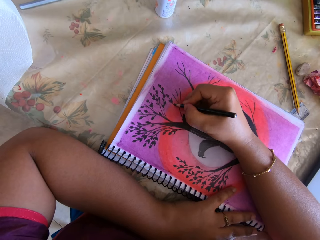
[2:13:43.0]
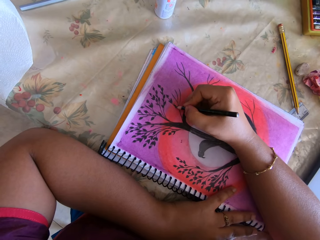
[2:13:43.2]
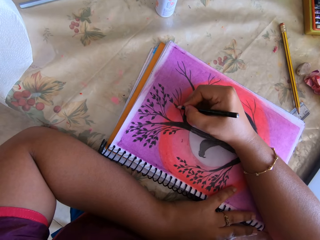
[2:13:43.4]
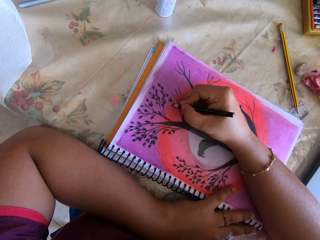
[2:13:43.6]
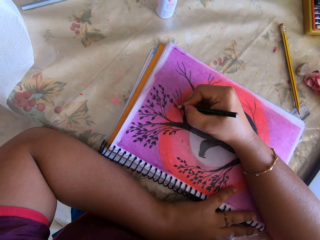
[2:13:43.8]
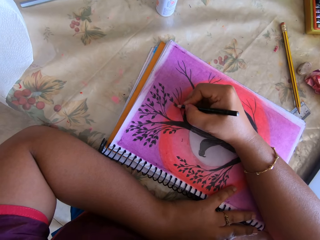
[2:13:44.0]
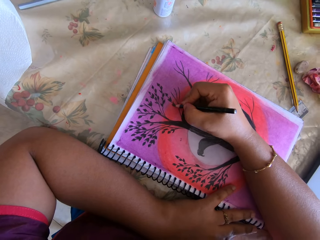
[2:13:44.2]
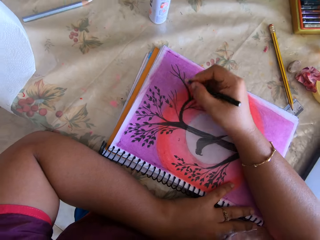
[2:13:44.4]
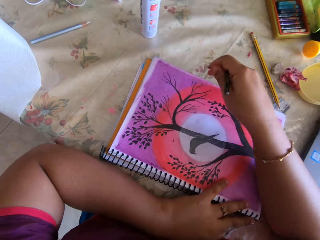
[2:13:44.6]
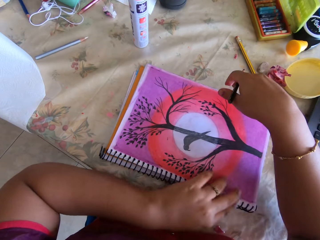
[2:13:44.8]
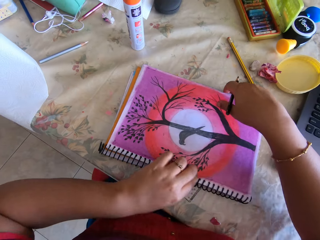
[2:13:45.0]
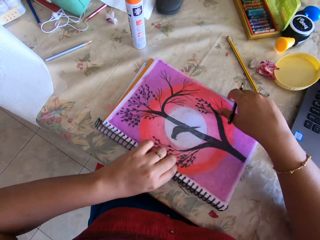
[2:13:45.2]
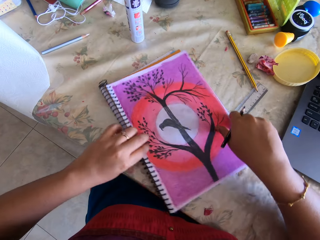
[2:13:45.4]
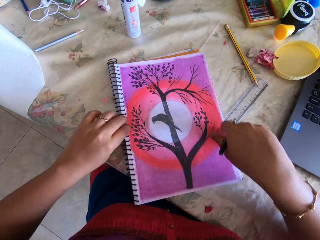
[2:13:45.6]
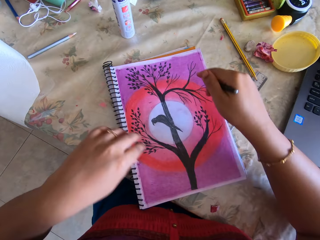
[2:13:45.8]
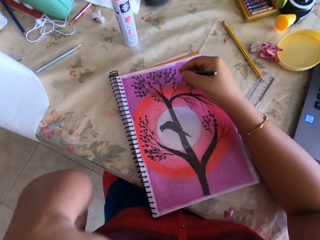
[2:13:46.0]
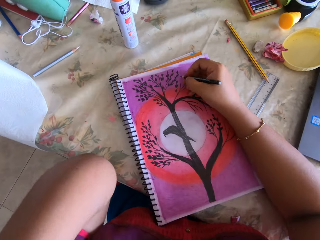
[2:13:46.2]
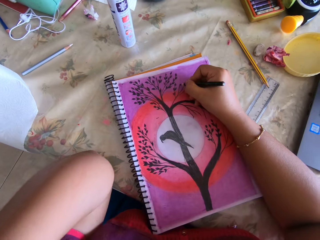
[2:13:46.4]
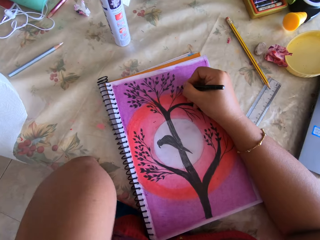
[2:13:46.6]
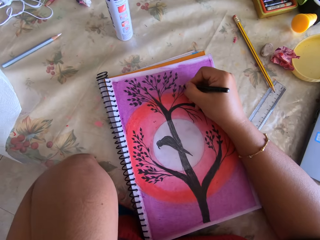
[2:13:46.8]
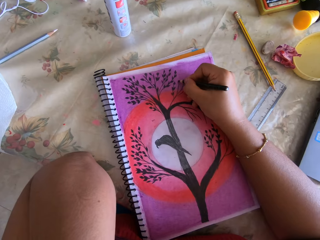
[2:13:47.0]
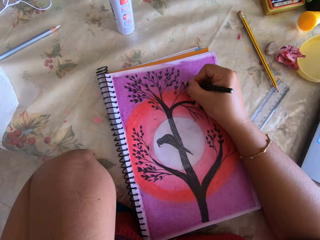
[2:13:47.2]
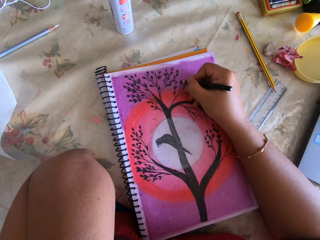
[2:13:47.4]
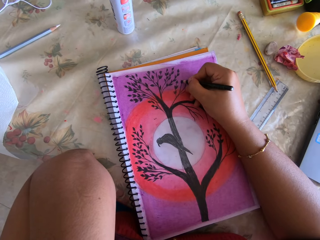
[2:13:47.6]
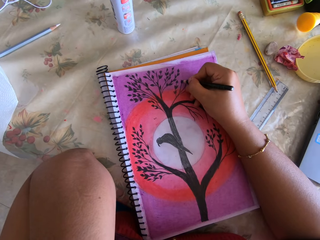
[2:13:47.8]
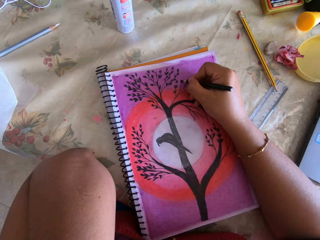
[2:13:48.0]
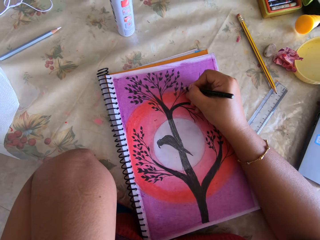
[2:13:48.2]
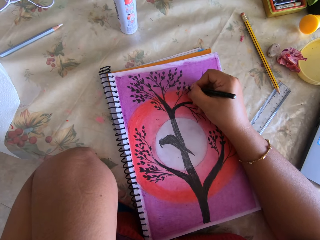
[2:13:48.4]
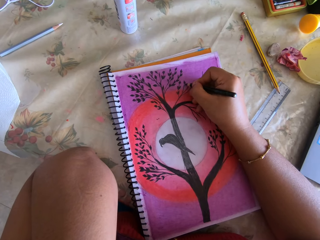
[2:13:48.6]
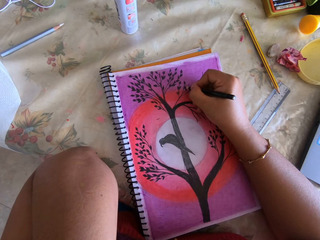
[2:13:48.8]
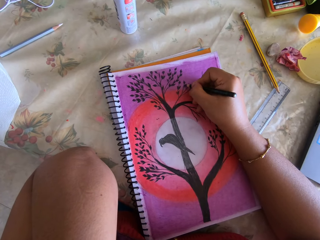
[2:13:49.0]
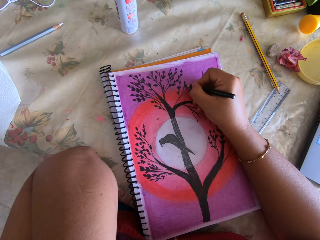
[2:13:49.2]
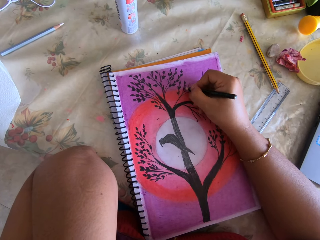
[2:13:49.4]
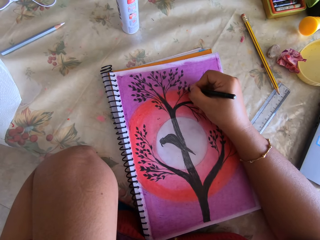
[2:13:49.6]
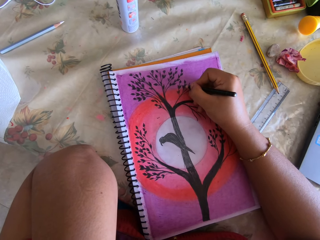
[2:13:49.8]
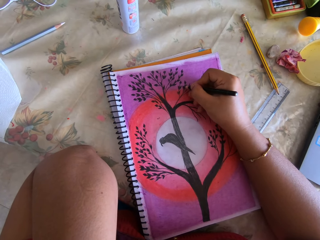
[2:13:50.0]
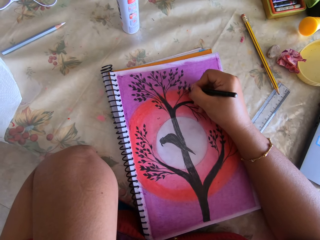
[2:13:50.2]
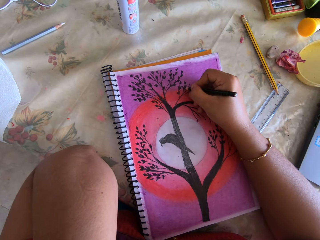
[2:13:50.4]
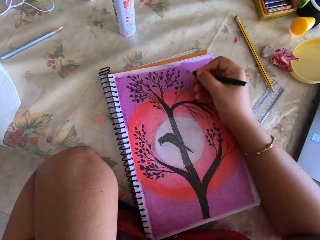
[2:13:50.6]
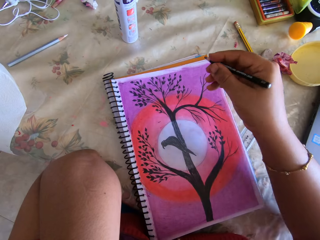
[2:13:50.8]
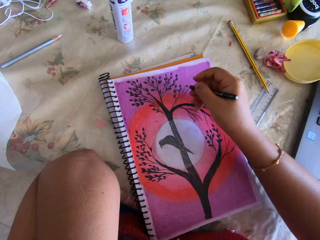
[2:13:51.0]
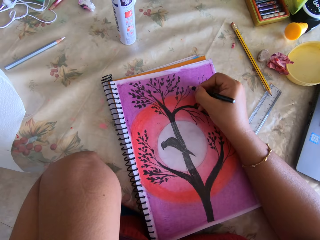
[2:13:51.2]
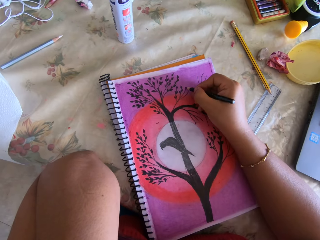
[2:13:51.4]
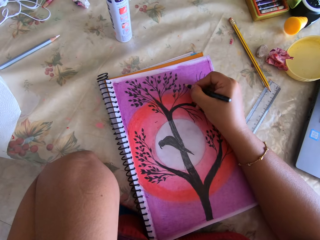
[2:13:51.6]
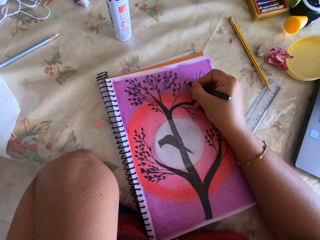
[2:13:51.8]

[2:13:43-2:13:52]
The camera wearer moves the book on the table with both hands. She tilts the book. She draws in the book with the black marker in her right hand.

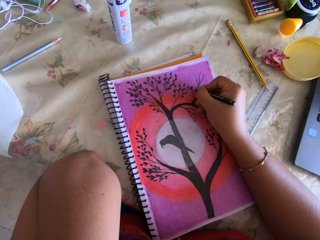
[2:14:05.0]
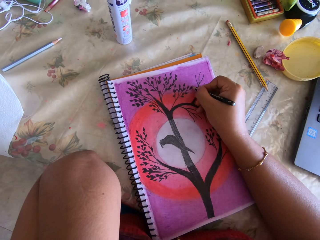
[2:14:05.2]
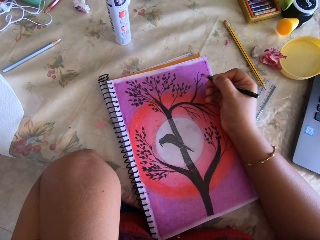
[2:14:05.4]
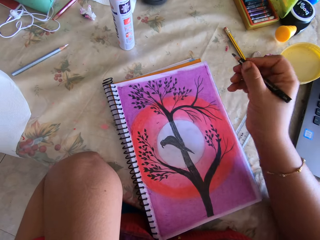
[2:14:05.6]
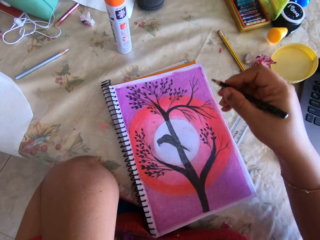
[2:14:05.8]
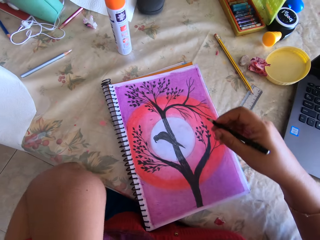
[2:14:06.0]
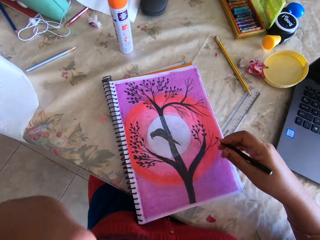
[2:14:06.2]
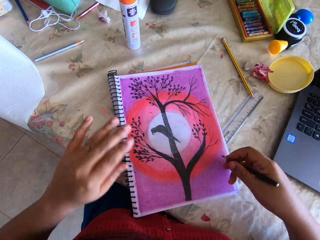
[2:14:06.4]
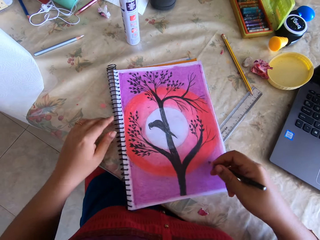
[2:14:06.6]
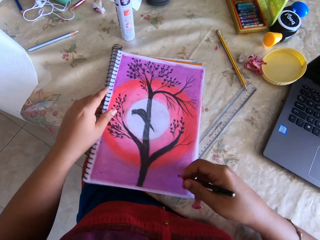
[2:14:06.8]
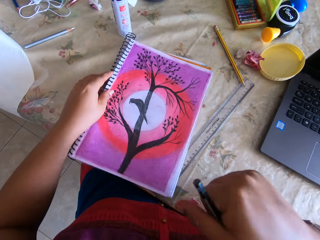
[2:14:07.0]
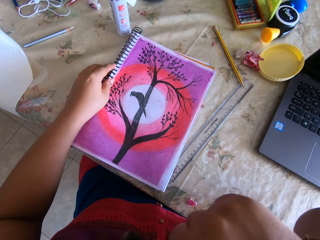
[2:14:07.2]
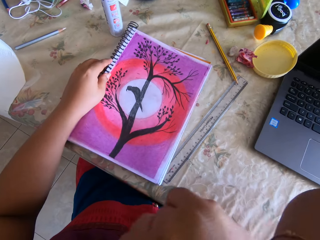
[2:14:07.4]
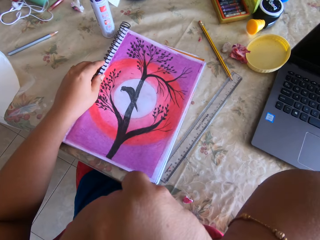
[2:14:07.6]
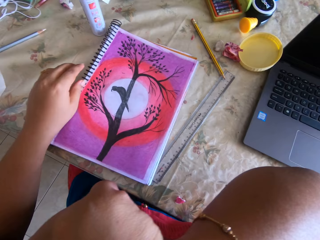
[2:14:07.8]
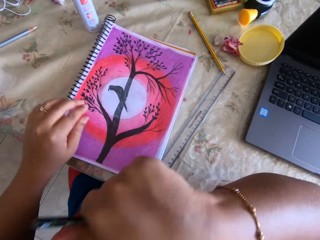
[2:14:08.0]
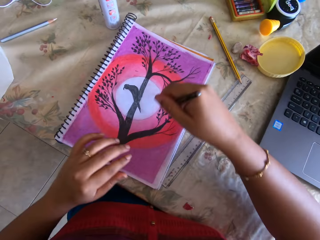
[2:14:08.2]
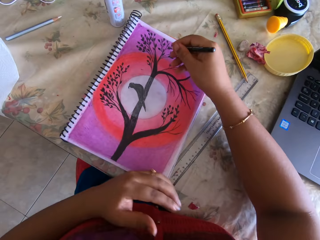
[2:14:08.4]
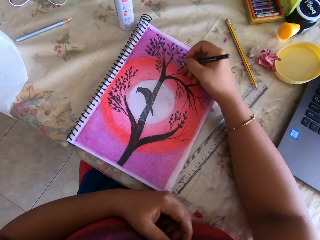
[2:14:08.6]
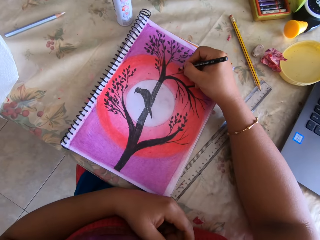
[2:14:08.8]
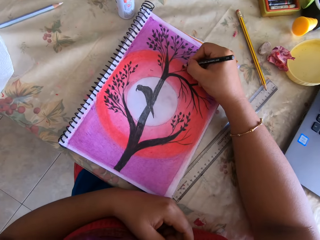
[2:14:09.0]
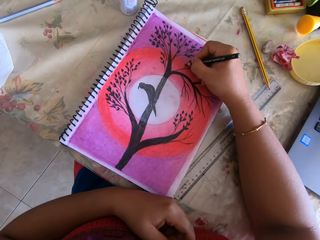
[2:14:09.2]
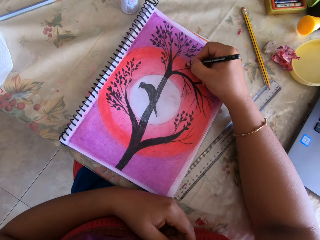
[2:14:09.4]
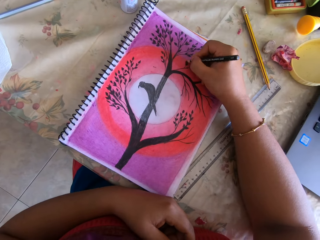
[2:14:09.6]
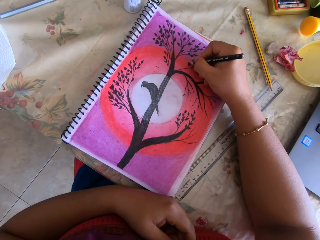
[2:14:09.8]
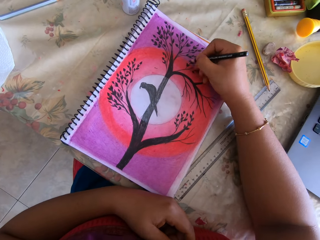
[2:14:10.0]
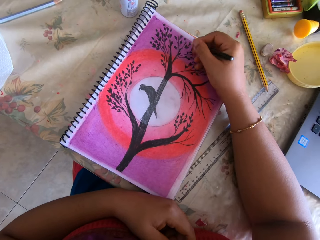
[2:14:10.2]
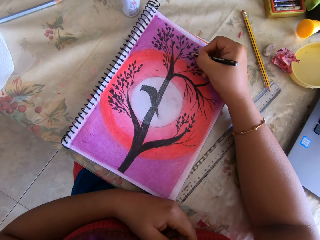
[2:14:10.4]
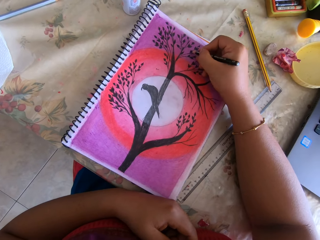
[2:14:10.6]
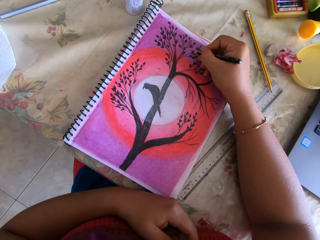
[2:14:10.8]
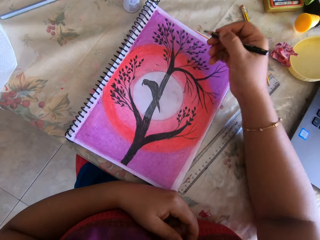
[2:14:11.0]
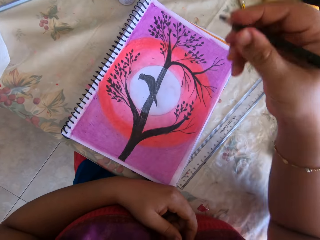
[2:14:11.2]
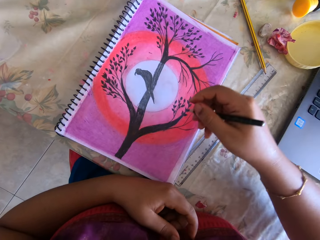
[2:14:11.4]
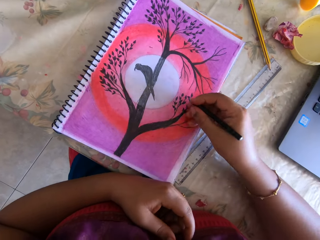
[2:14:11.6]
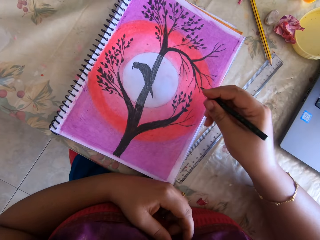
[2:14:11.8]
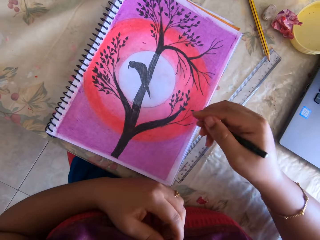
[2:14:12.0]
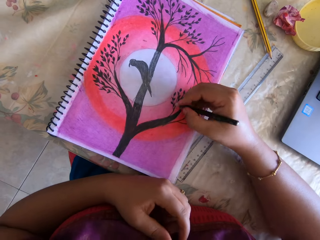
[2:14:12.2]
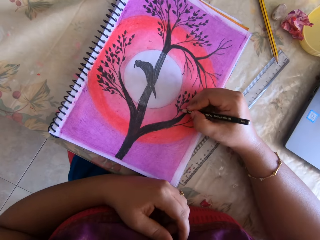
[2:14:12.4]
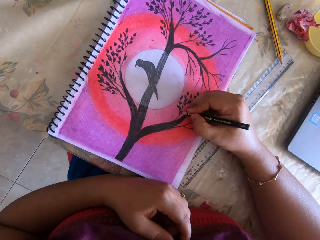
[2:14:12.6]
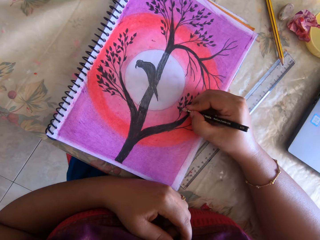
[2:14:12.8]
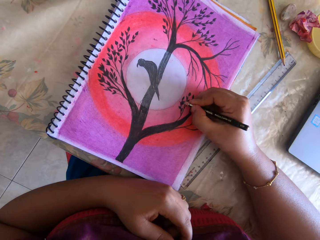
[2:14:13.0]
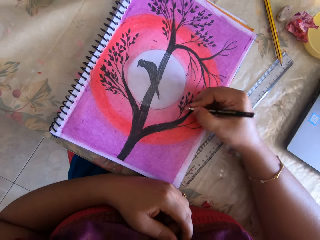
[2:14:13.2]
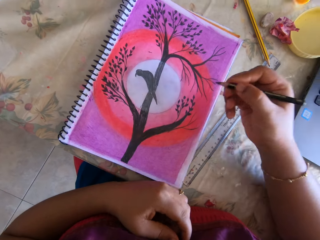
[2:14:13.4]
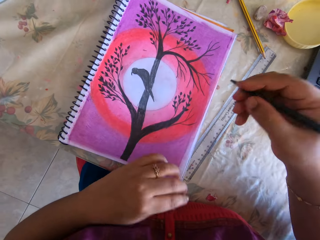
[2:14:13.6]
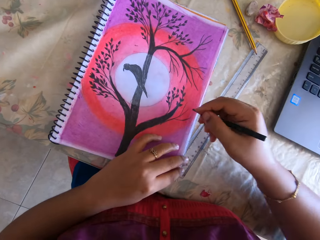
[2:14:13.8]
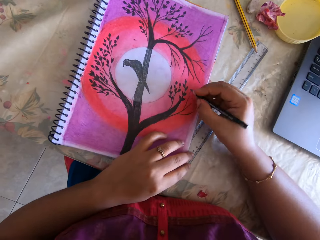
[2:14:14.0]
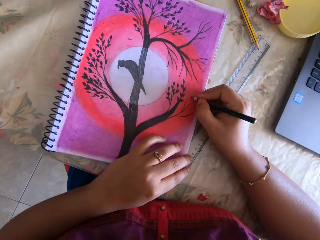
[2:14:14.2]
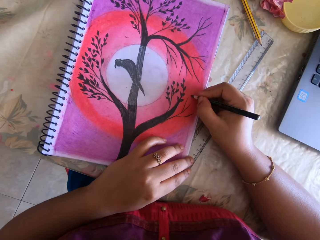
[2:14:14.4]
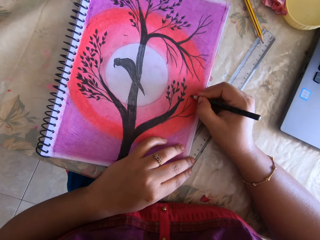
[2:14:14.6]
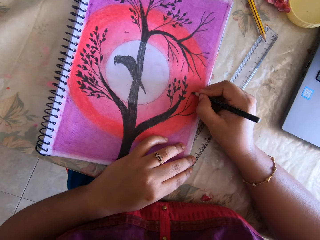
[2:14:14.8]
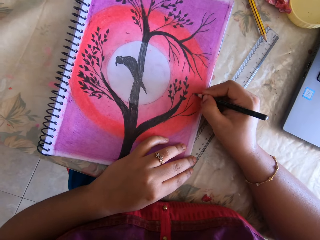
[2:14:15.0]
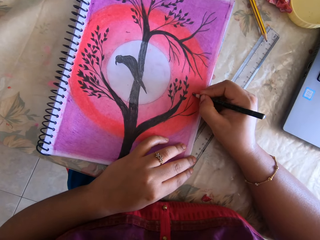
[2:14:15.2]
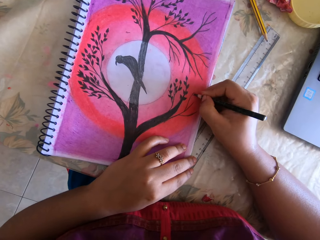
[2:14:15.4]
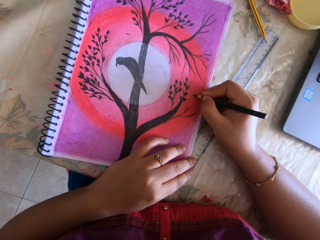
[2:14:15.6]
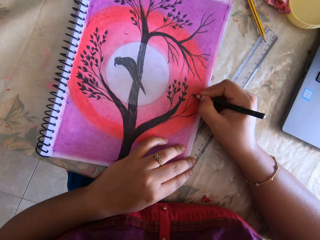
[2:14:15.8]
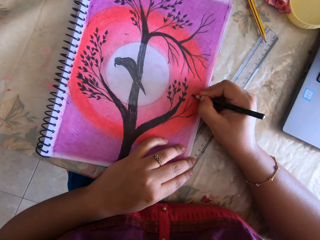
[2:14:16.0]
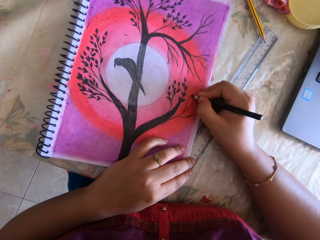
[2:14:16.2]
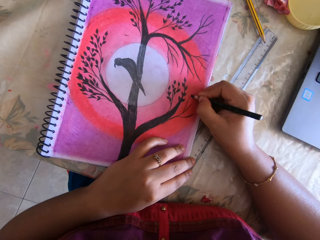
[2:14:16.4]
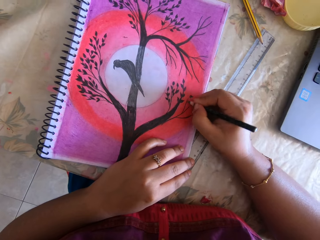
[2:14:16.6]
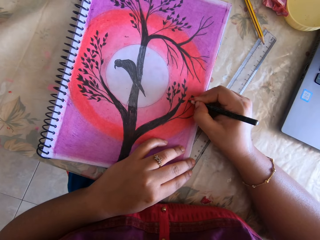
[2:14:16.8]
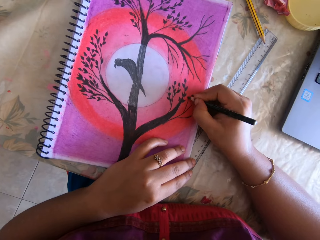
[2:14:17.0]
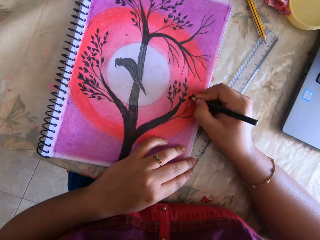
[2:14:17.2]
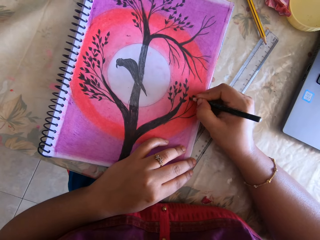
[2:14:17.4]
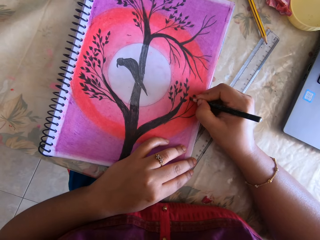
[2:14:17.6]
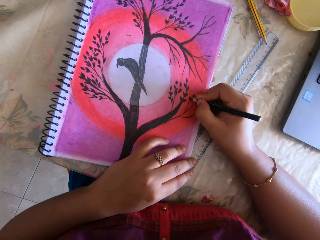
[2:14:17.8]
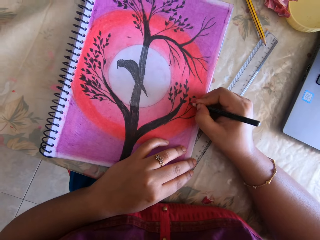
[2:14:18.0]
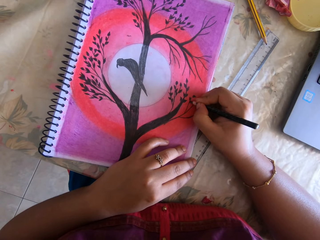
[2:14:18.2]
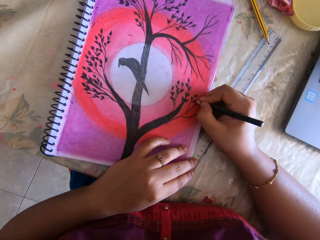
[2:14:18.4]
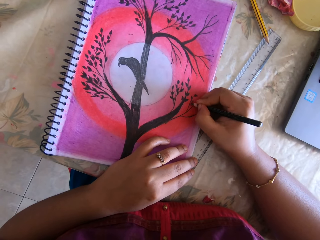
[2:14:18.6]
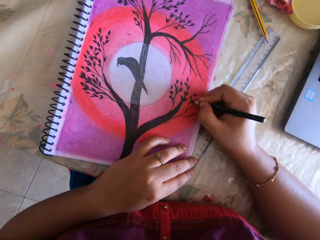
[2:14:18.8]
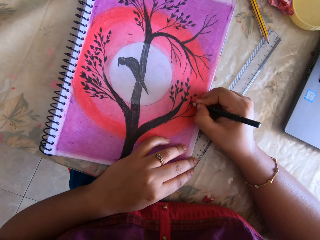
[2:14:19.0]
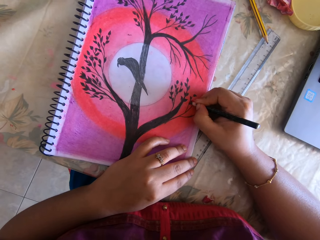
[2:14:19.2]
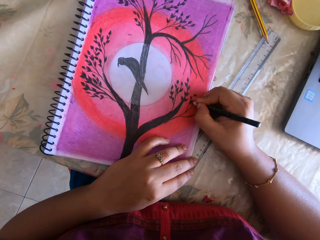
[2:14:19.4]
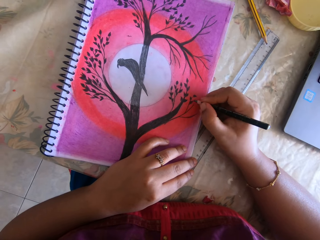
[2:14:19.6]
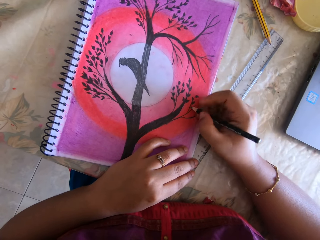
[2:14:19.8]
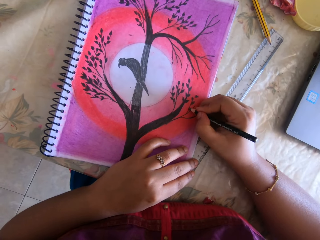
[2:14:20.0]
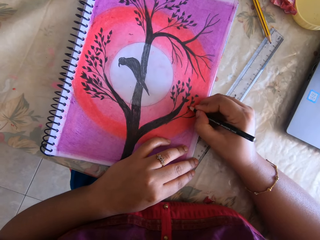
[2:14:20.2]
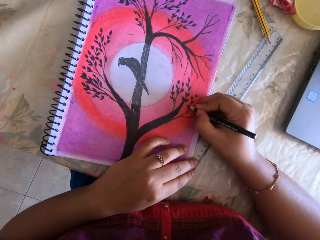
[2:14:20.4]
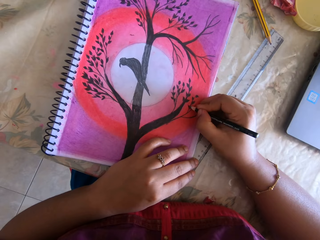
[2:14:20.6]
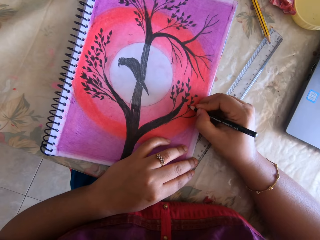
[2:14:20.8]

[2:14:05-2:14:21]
The camera wearer moves the book on the table with both hands. She tilts the book. She draws in the book with the black marker with her right hand. She moves the book on the table with her left hand. She draws in the book with the black marker with her right hand.
